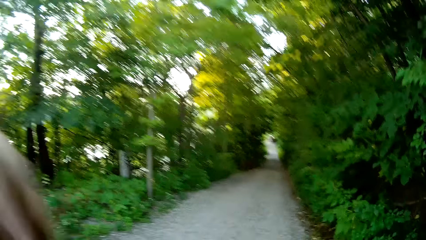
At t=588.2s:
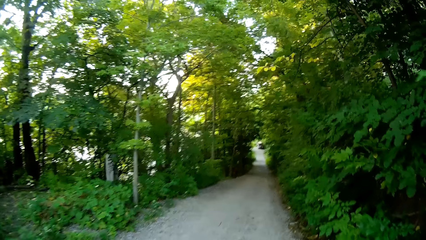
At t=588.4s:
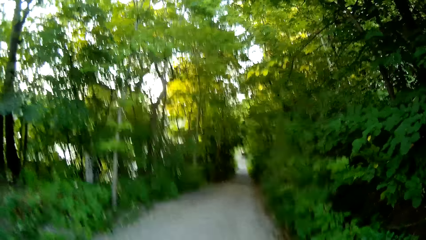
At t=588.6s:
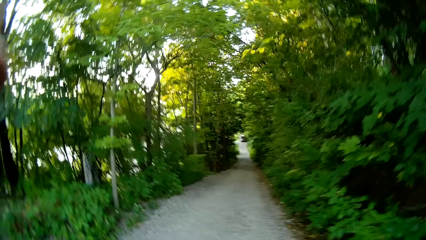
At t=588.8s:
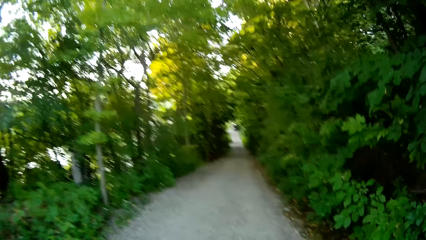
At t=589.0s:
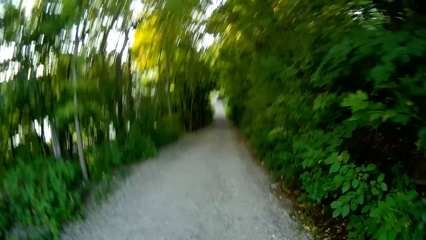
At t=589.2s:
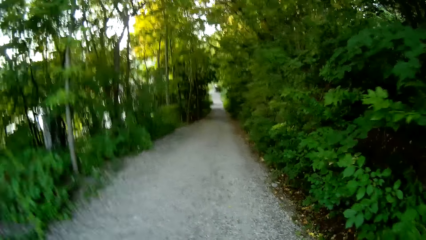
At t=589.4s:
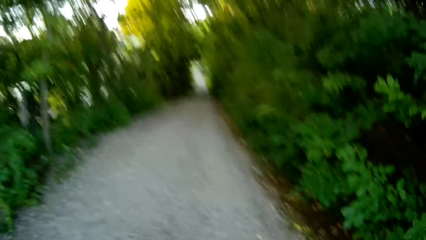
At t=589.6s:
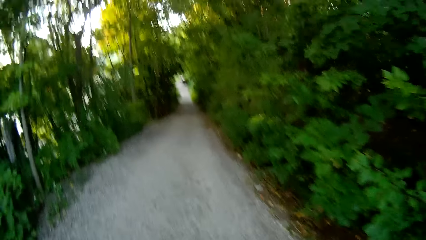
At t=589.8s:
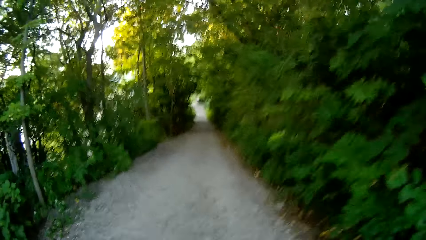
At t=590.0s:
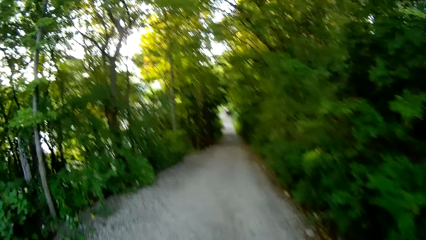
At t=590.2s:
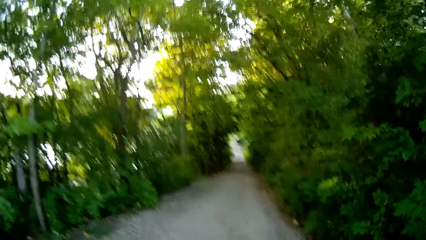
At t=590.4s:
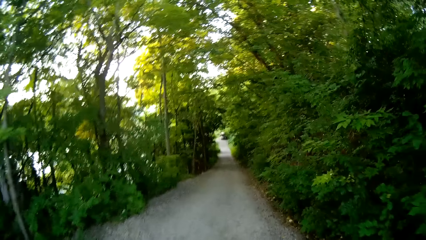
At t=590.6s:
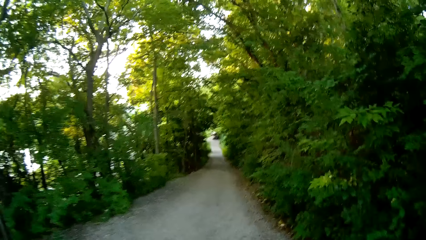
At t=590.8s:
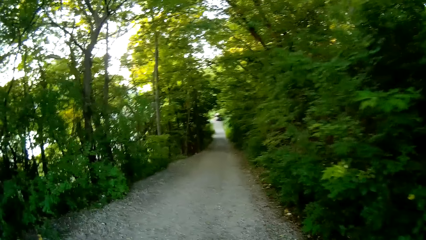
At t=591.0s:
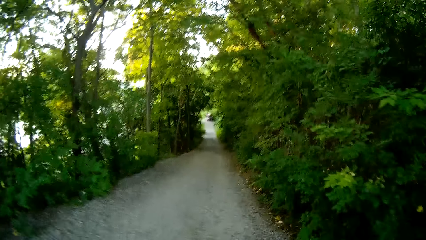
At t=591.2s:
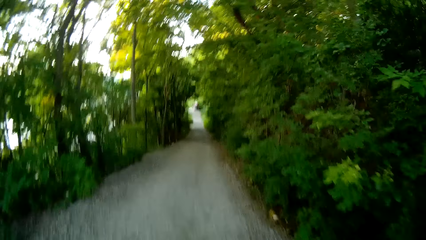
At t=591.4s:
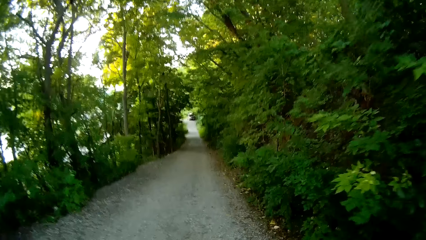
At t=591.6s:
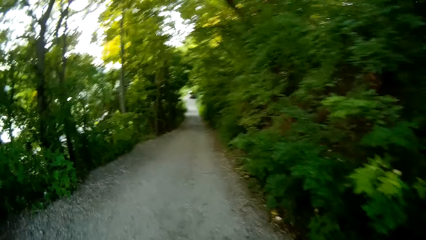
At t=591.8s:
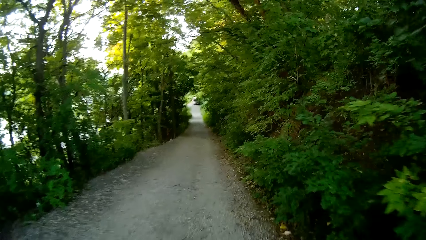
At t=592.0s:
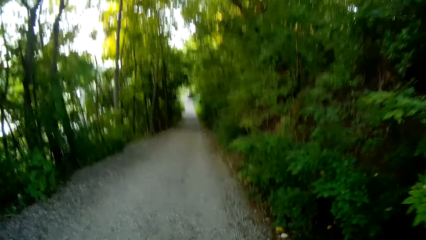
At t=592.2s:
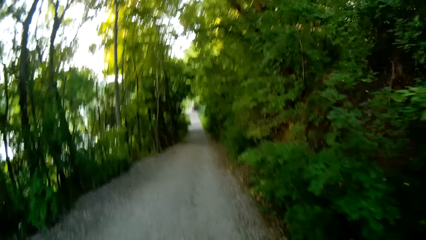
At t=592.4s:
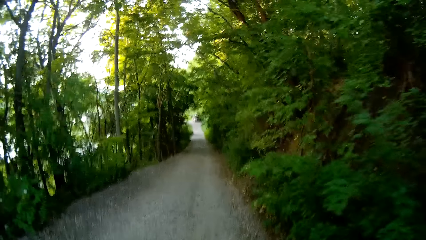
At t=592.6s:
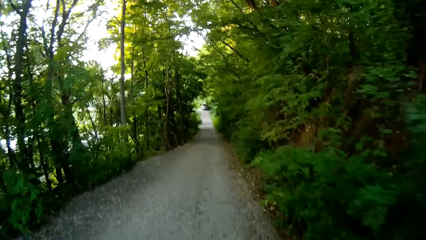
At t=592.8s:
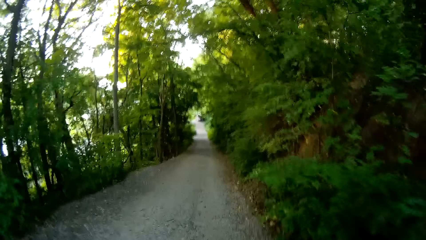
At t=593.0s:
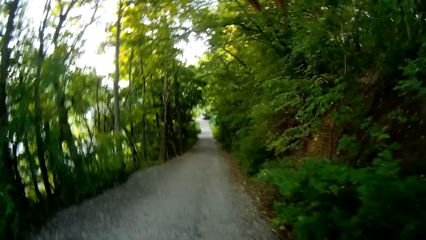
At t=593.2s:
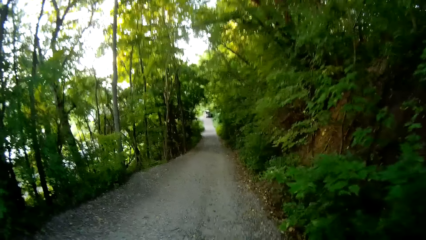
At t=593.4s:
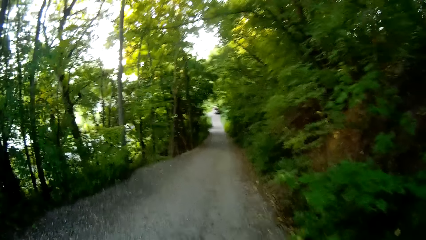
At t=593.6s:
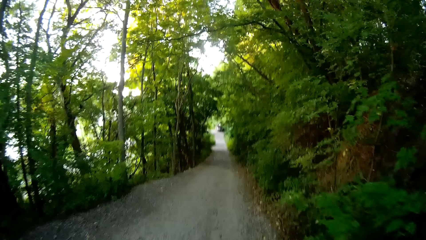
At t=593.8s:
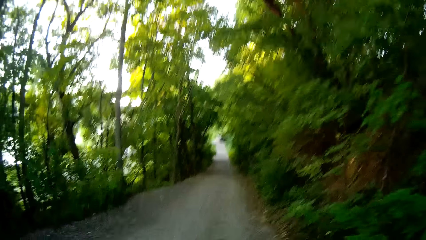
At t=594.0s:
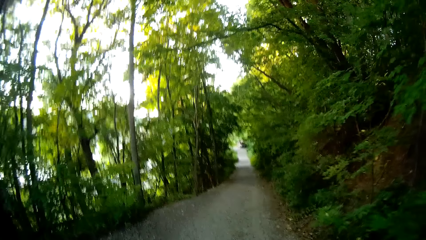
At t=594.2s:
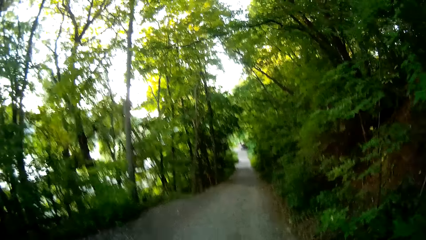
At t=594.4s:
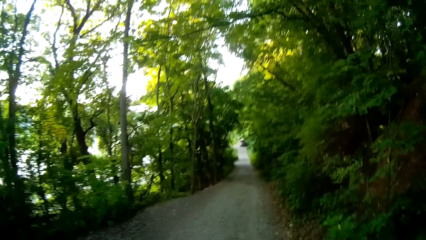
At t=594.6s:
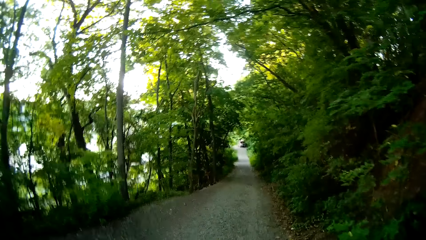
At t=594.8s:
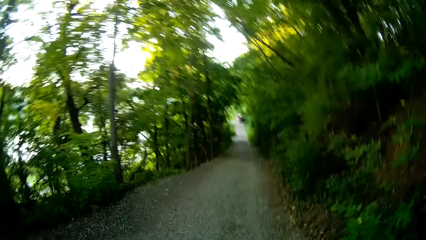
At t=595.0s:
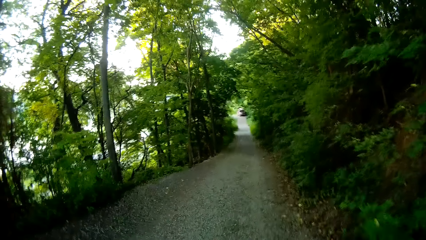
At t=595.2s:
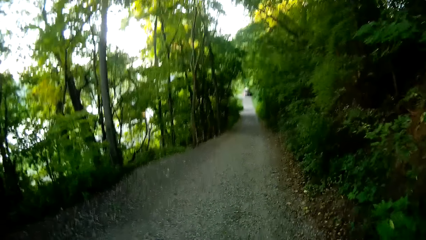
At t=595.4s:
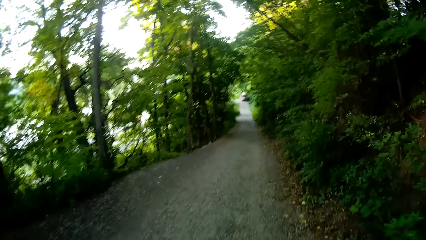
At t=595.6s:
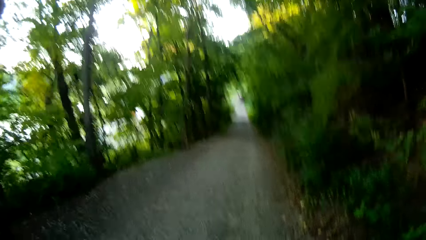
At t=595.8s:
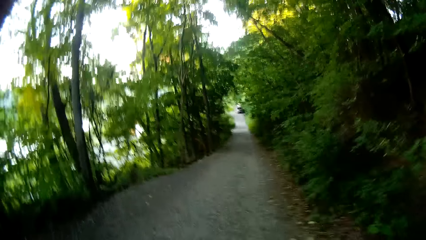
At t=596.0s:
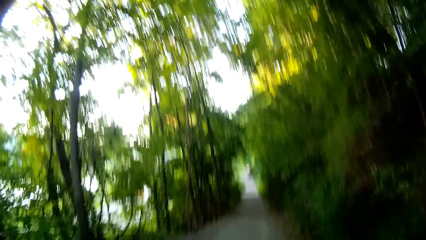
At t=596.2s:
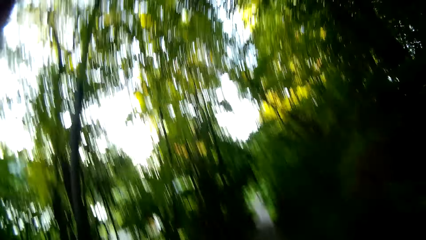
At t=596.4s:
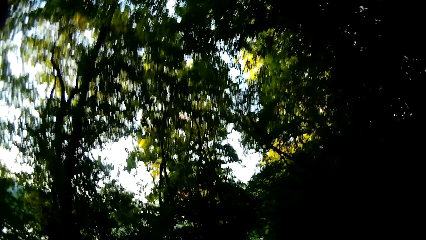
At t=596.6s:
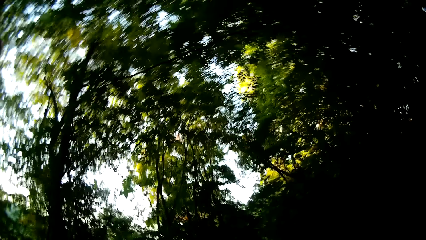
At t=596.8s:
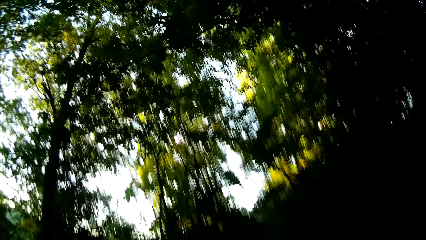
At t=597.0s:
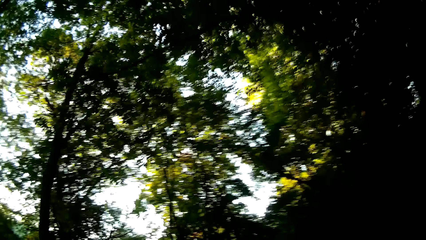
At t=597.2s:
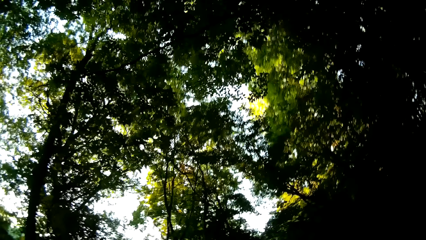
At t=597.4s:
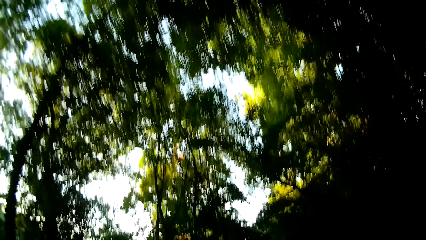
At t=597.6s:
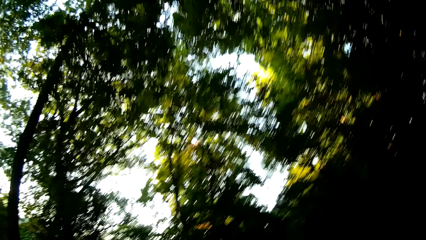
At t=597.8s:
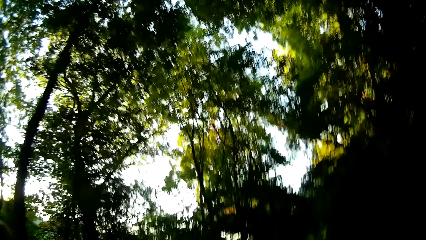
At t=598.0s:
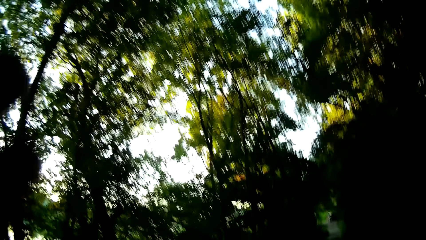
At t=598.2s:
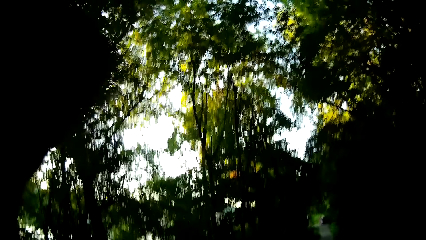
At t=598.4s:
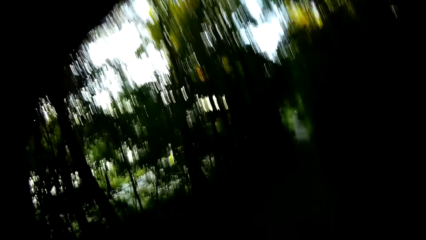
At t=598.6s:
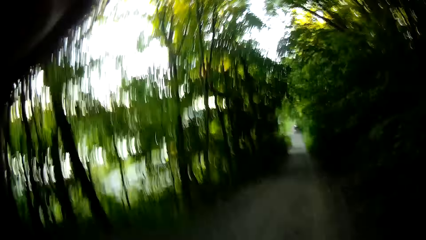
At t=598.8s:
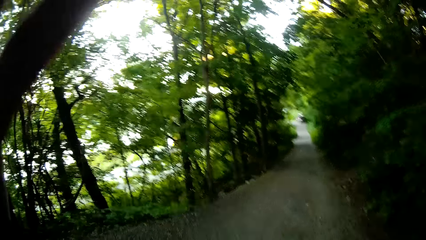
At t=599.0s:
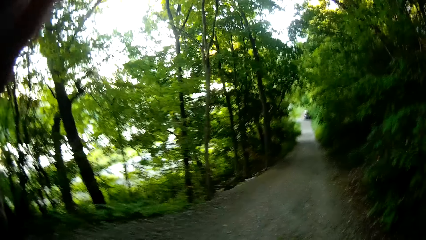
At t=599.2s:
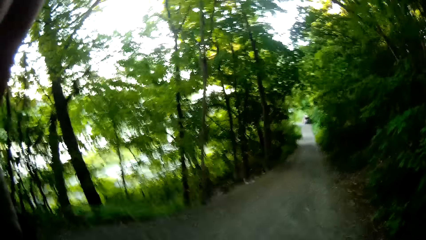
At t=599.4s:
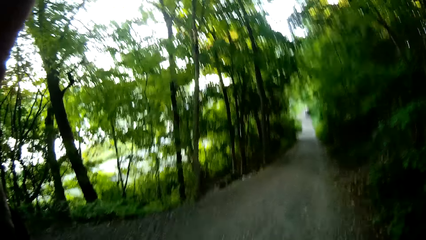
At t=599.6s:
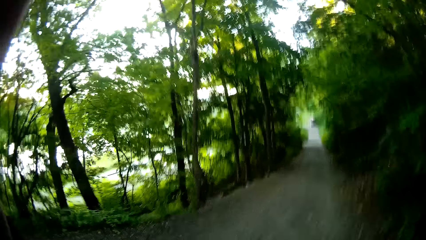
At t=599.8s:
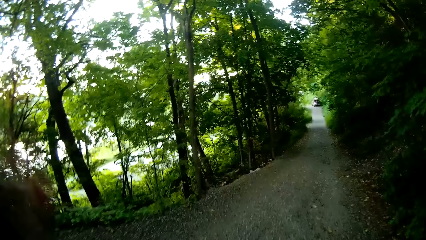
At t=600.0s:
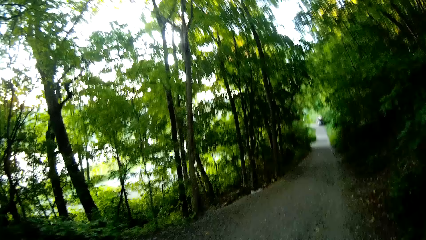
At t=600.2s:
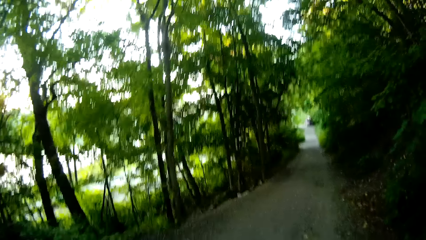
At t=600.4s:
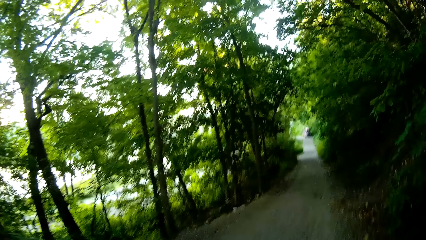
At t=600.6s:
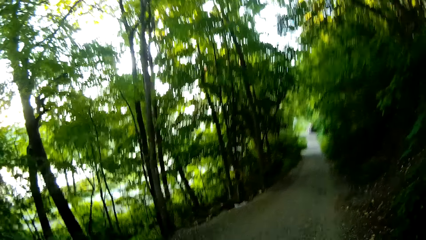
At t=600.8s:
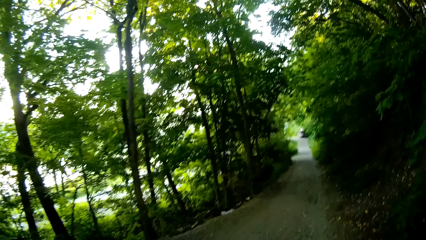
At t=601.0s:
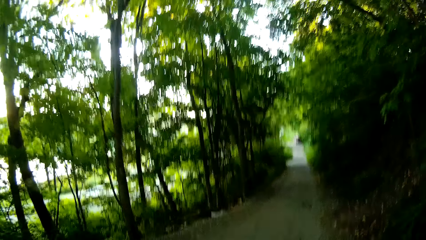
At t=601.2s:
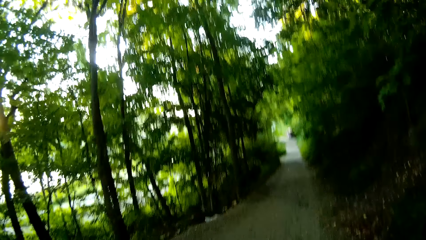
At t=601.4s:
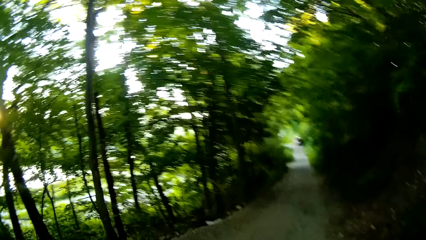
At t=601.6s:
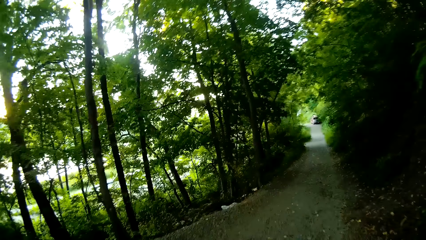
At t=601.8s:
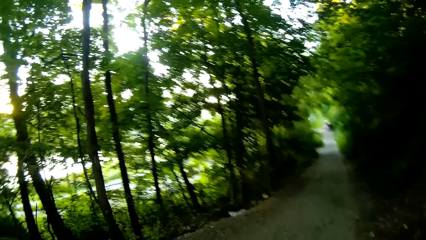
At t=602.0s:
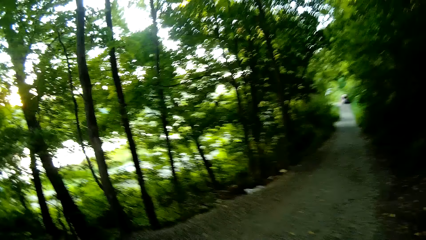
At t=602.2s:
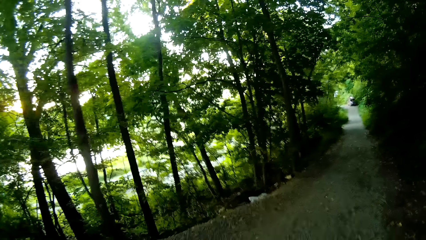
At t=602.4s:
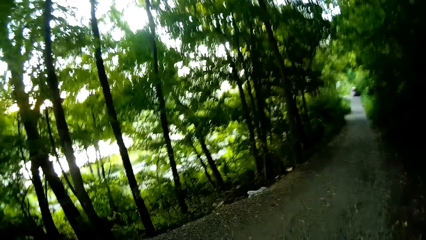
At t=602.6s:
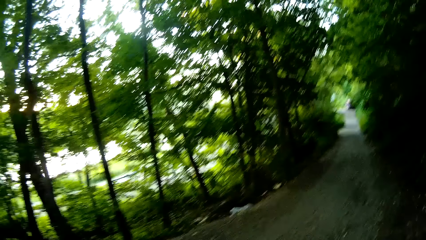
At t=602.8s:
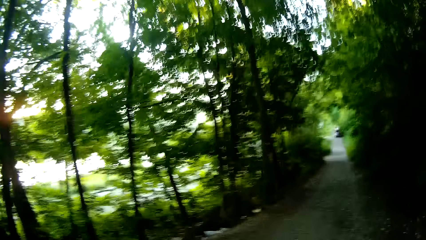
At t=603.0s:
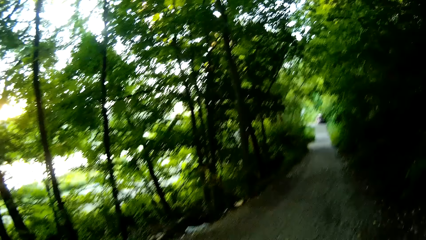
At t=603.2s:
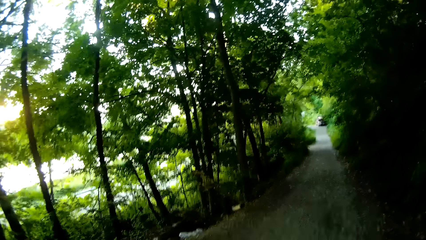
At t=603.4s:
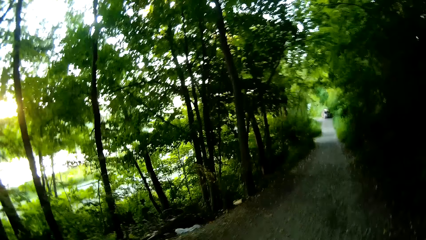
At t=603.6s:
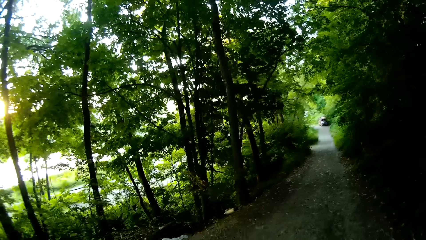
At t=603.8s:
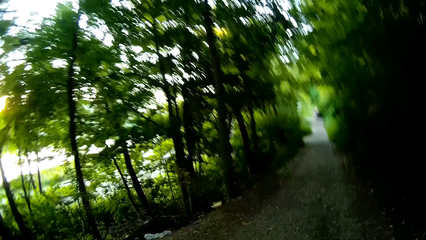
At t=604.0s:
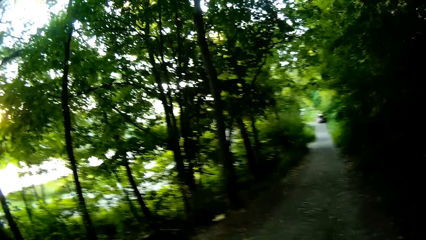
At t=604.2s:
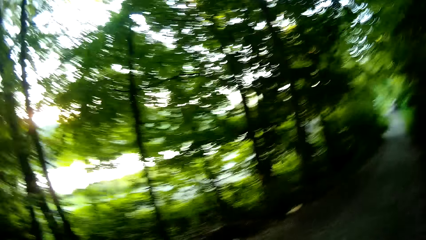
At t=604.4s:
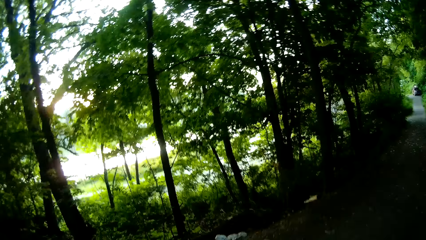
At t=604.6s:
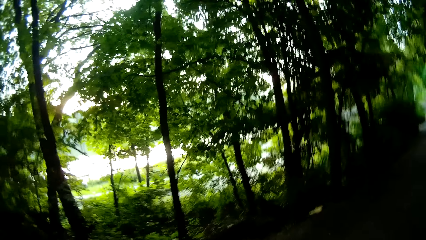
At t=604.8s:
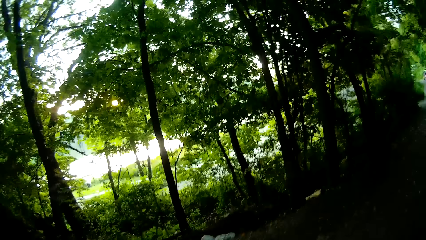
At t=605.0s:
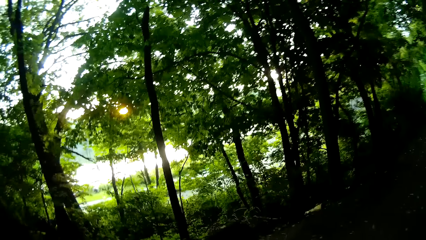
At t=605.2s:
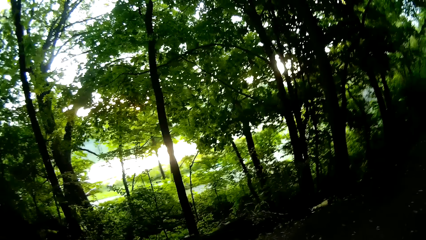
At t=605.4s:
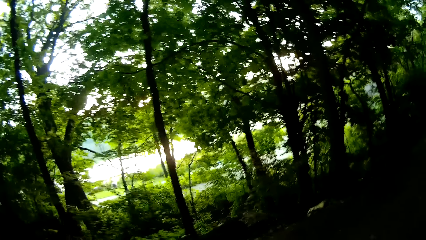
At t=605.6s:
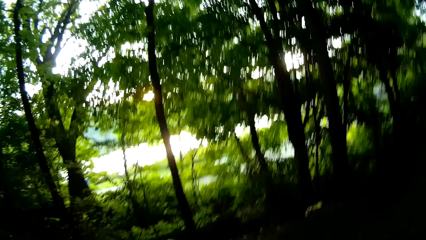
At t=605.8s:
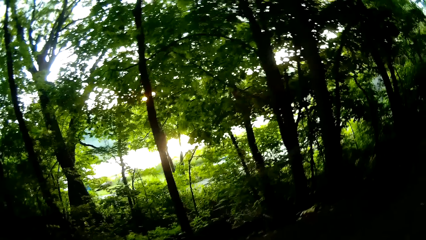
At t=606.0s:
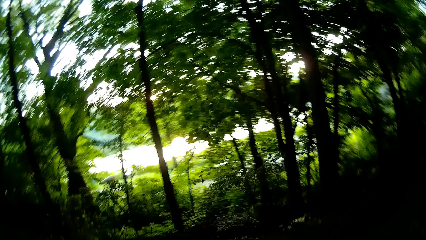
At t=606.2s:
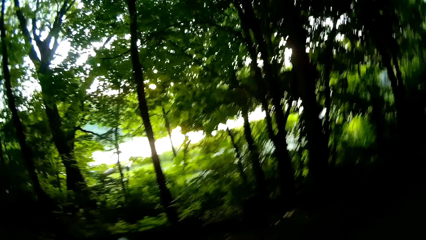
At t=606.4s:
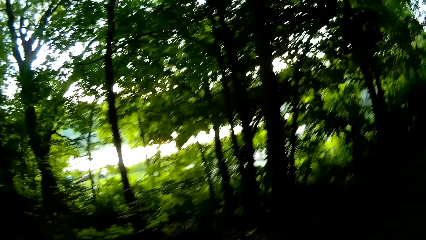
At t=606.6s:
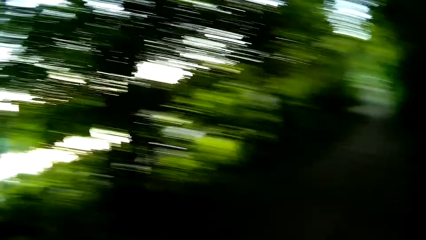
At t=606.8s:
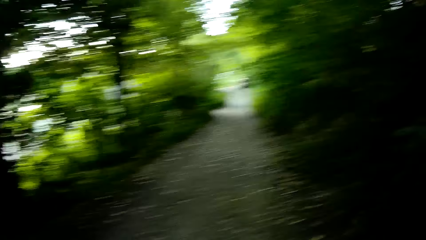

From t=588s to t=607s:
The camera wearer aligns a camera. They do something. They ride a bicycle. They align the camera. They do something. They ride the bicycle.
